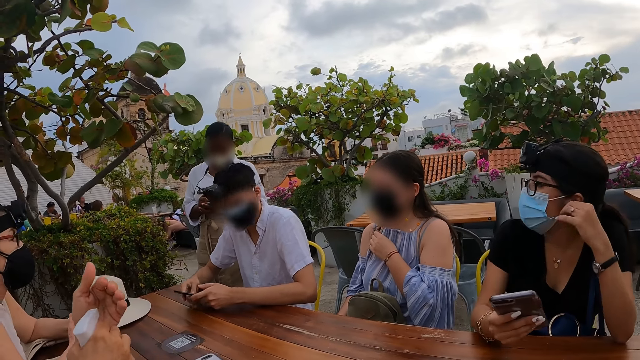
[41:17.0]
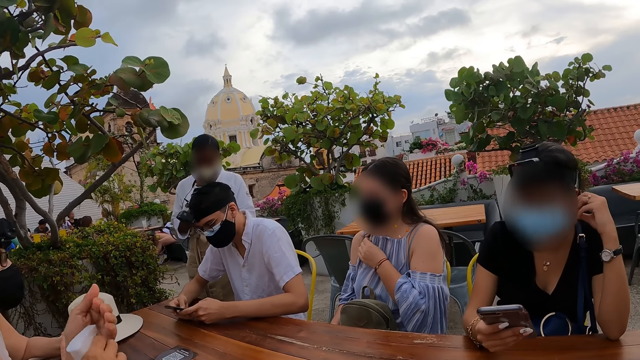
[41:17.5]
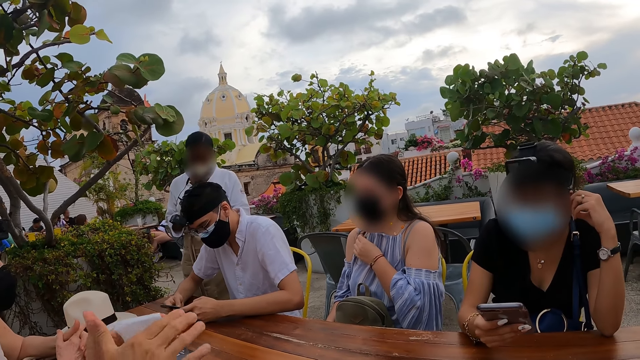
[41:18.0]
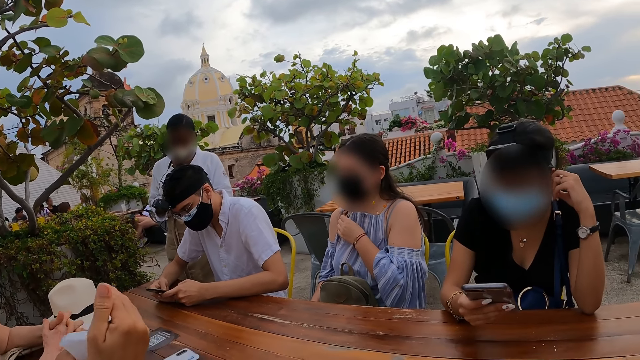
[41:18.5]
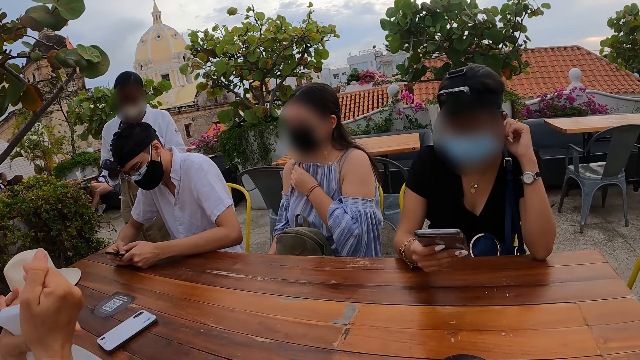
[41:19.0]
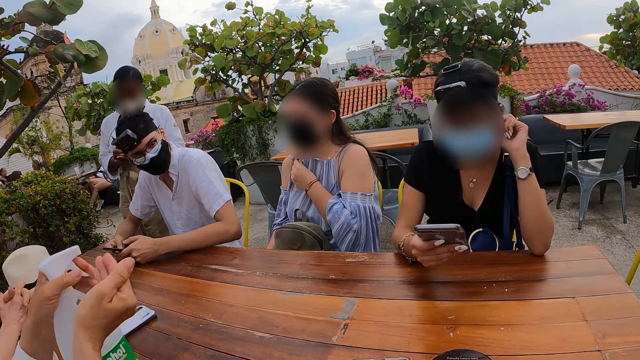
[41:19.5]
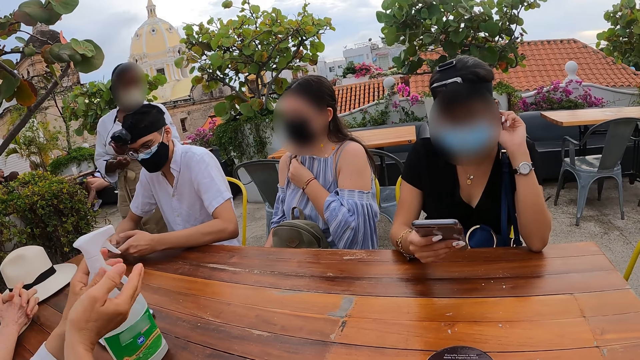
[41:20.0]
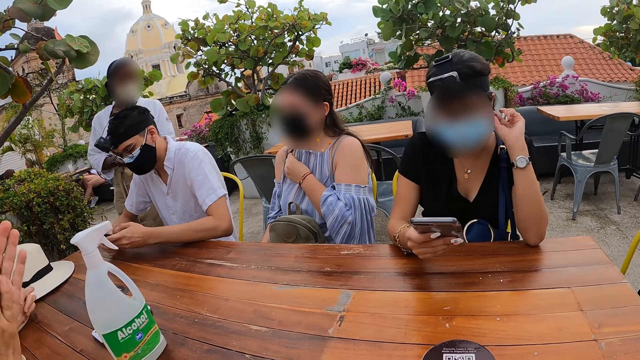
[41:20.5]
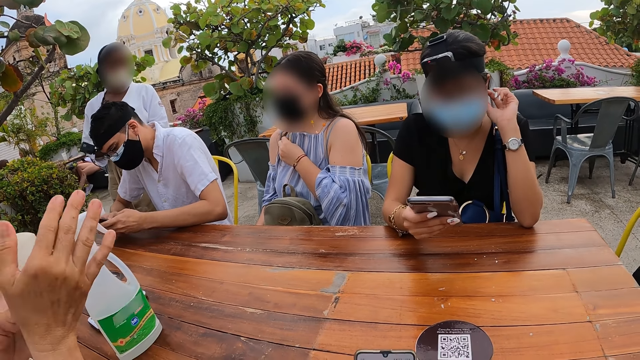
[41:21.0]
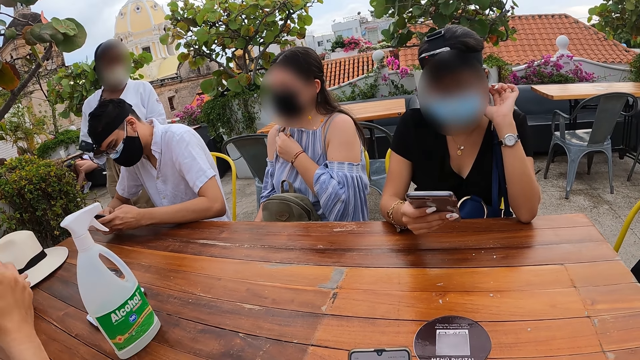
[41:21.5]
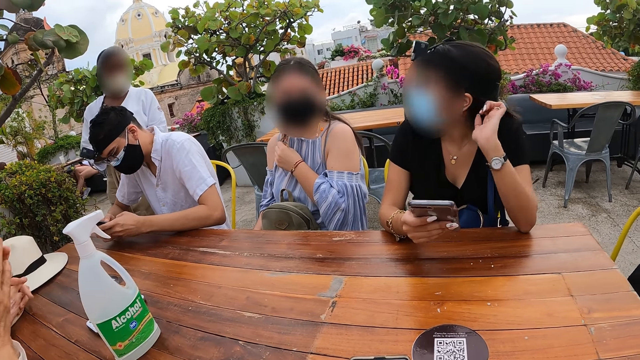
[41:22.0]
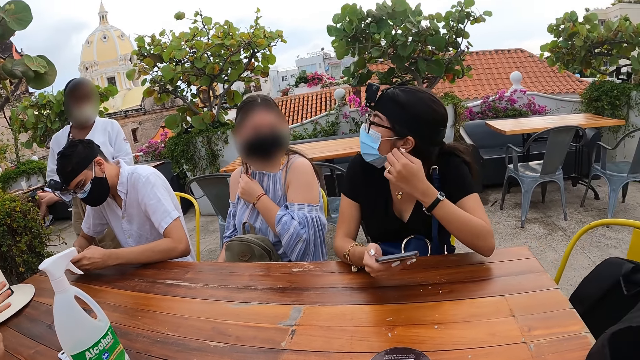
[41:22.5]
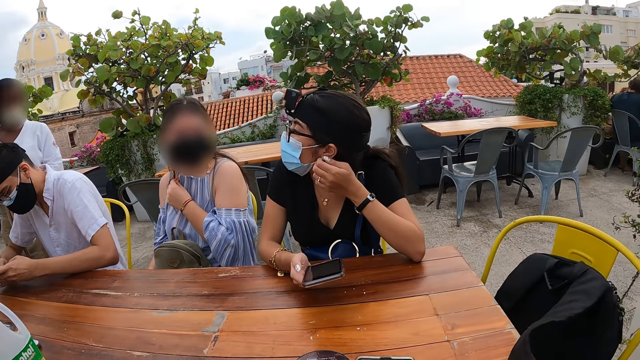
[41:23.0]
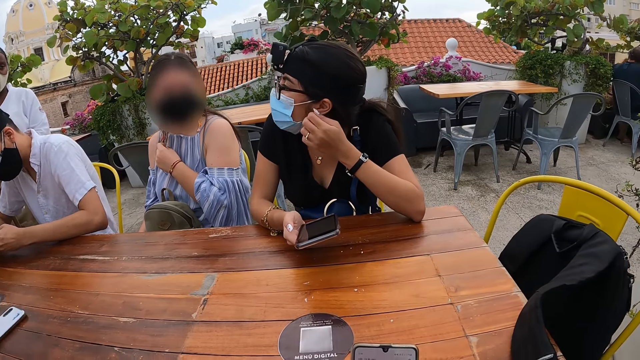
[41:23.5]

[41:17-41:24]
The man presses the spray bottle with his right hand on his left hand. He presses the spray bottle with his left hand on his right hand. The camera wearer applies the sanitizer on the hands. They put the sanitizer on the table. The man rubs both hands together.

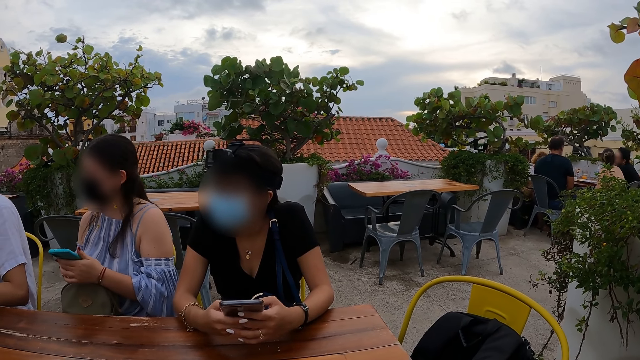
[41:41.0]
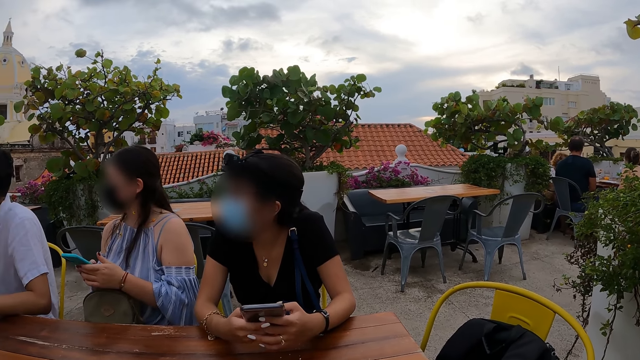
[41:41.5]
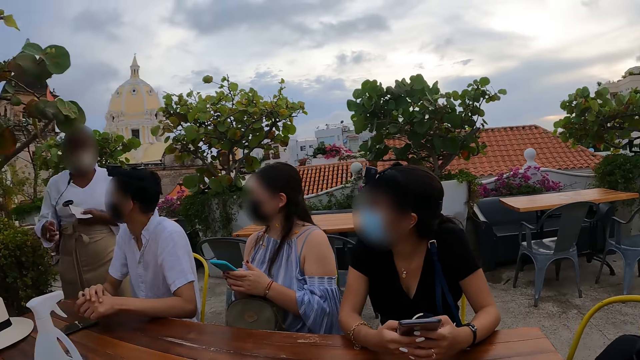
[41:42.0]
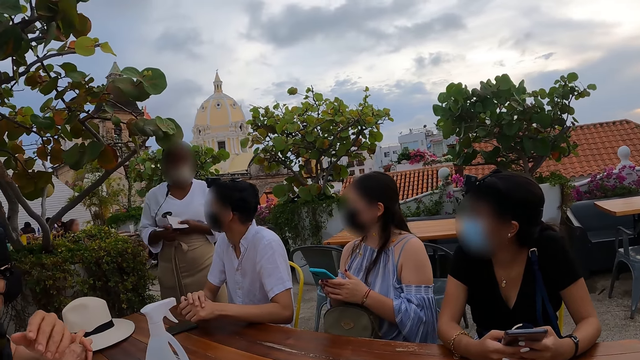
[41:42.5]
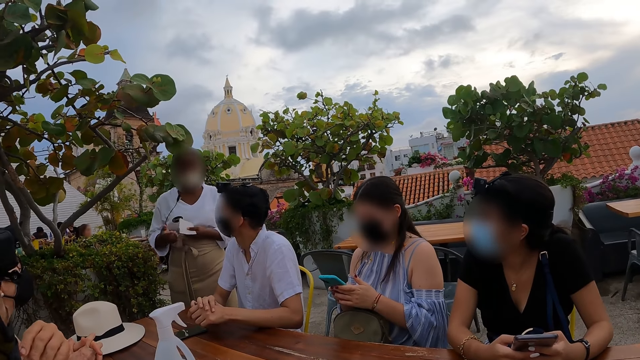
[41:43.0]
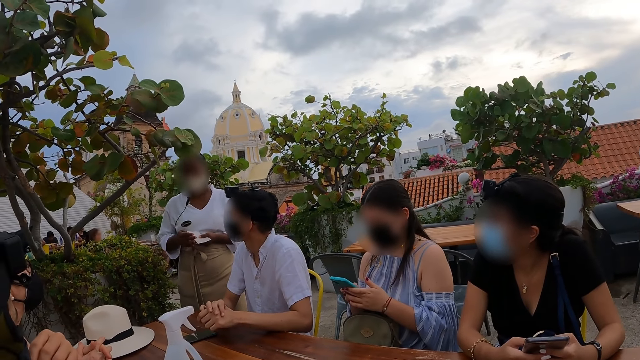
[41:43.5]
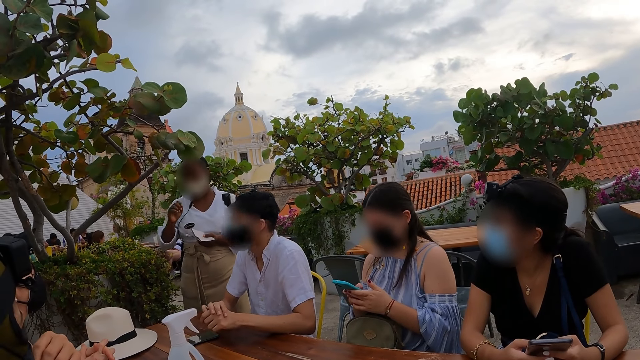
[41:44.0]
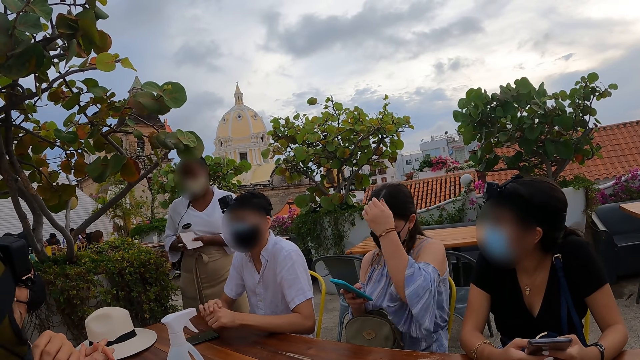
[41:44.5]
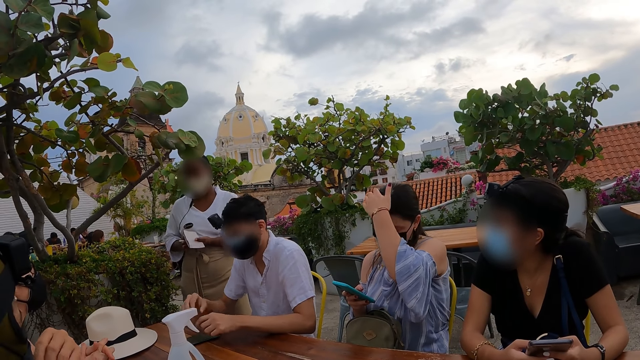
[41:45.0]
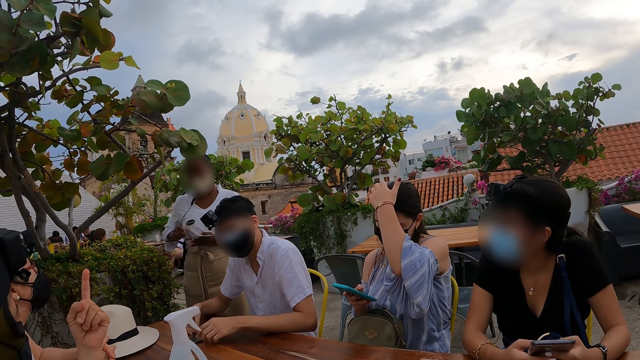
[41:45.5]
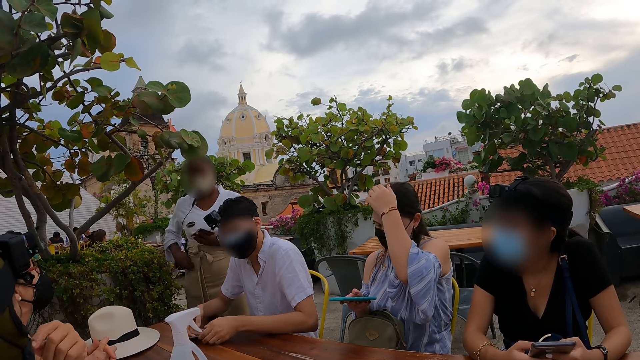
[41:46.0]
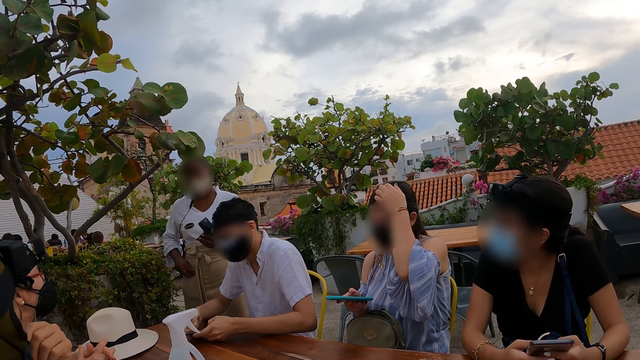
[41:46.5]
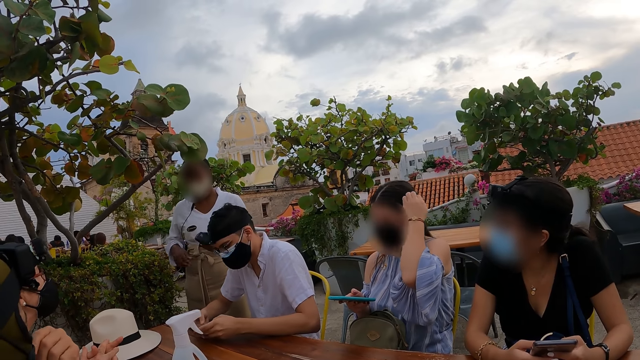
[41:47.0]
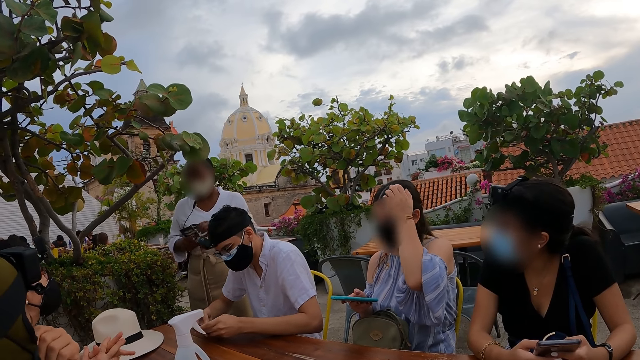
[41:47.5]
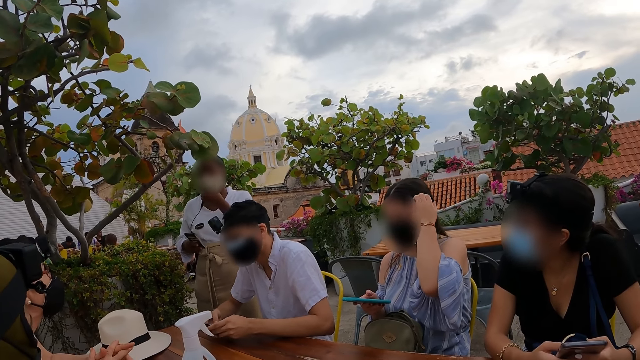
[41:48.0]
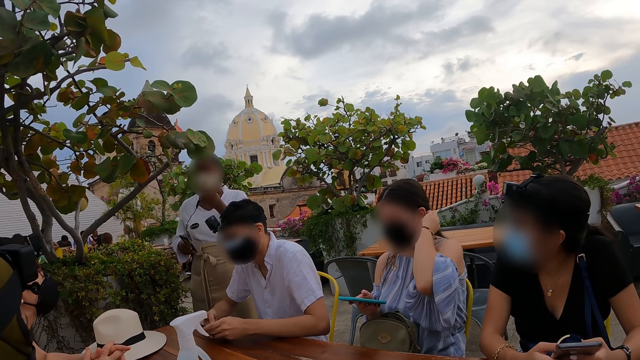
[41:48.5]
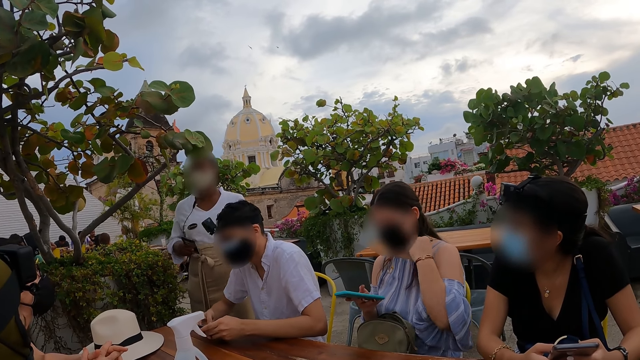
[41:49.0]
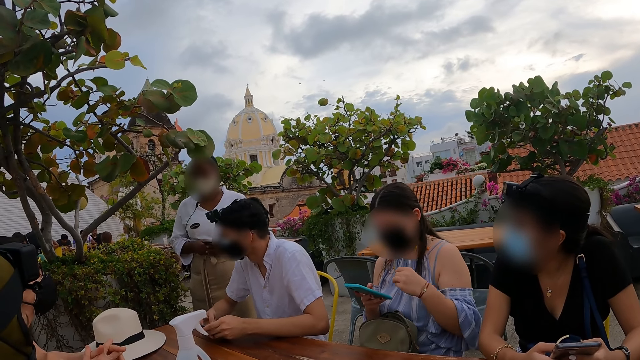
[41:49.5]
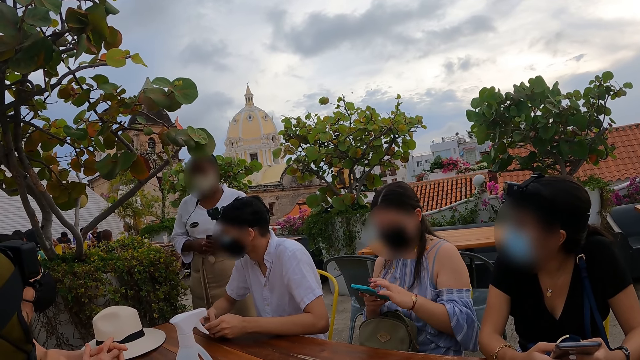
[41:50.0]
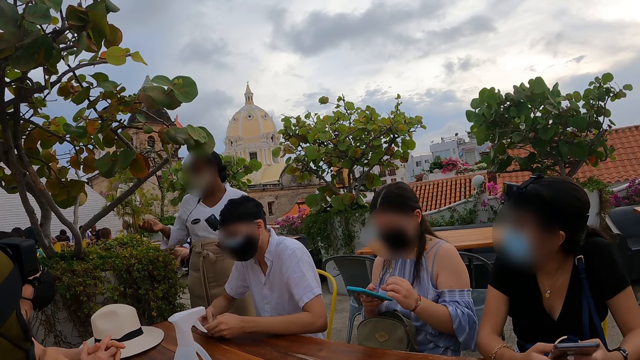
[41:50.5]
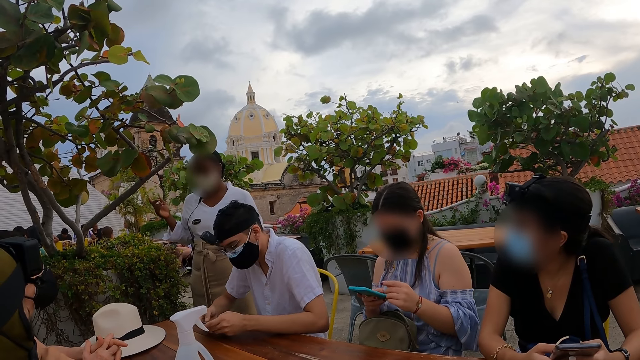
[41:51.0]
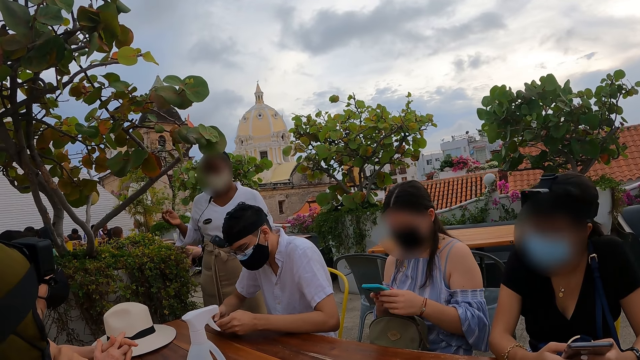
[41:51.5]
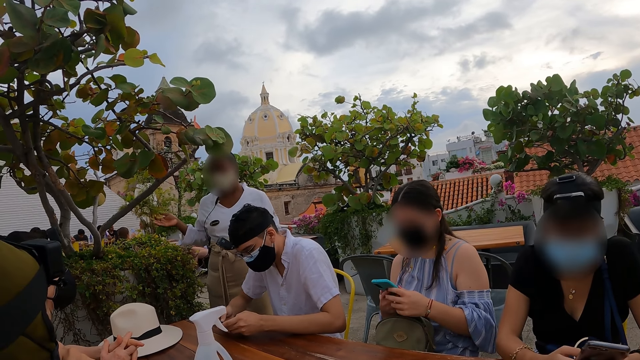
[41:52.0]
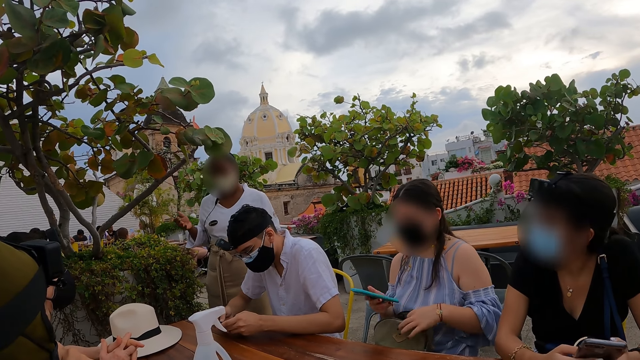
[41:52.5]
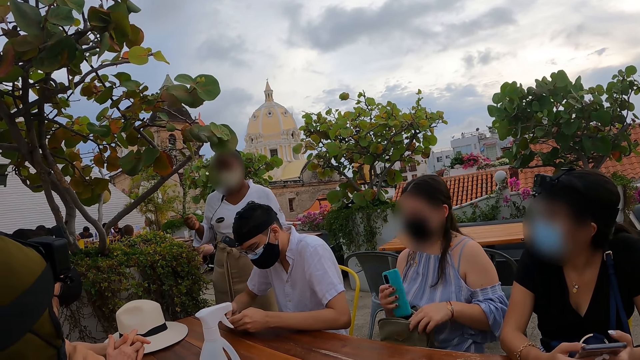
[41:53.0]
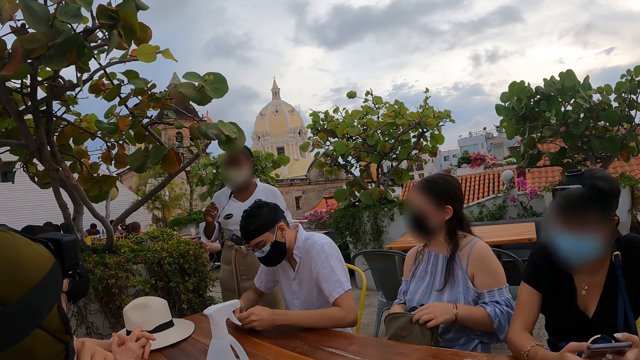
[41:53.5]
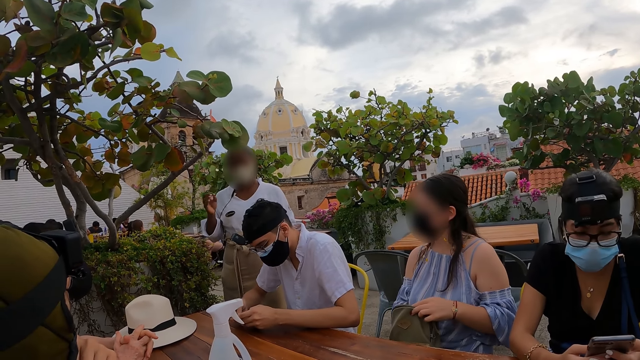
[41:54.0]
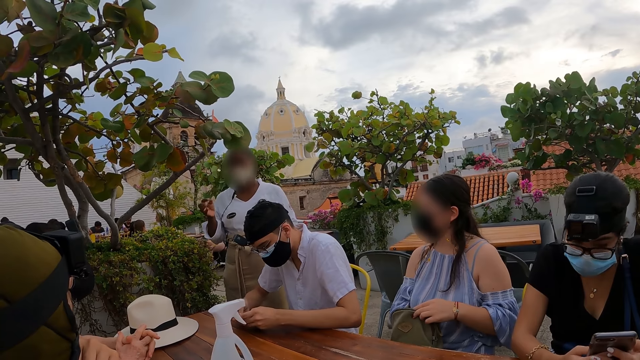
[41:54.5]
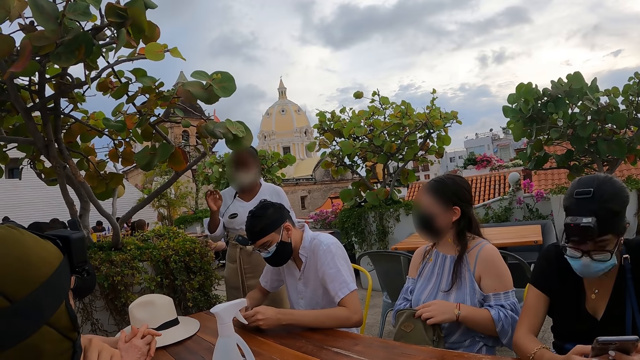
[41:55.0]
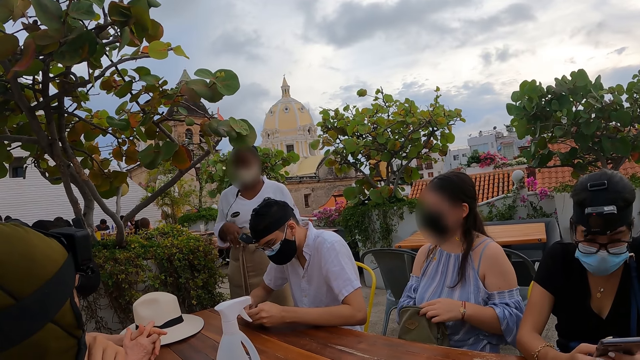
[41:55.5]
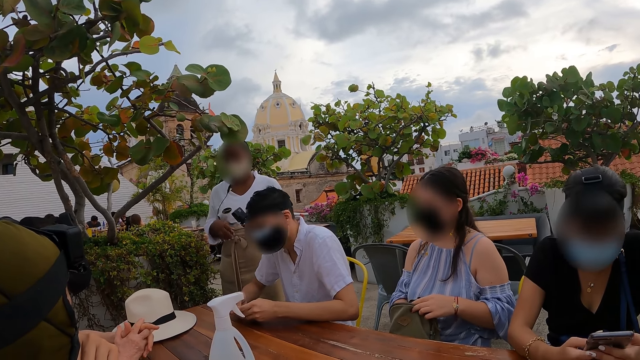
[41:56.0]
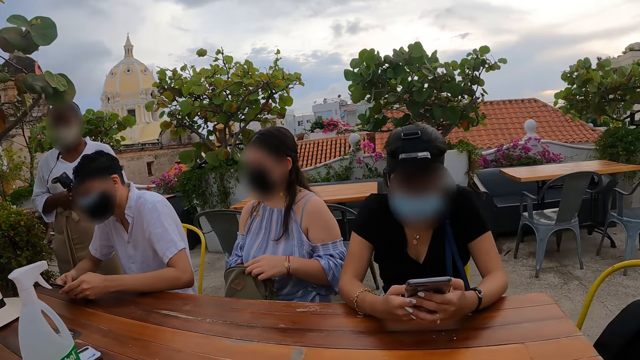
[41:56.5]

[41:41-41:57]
A woman operates the phone. Another woman raises her right hand. A person holds the paper. The first woman scratches her head with her left hand. A man picks up his phone from the table with both hands. Another man raises his left index finger. The other woman puts the pen in her pocket with her right hand. The first woman holds her hair. The other woman passes the jotter to her right hand from her left hand. She passes the jotter to her left hand from her right hand. The first woman presses the phone with her left hand. The other woman waves with her right hand. Another person holds the phone. The first woman puts the phone in the bag with her right hand.
